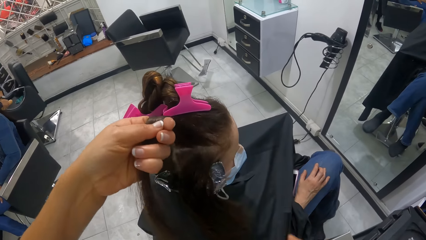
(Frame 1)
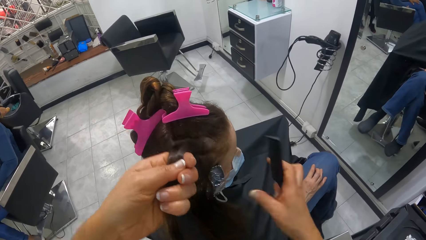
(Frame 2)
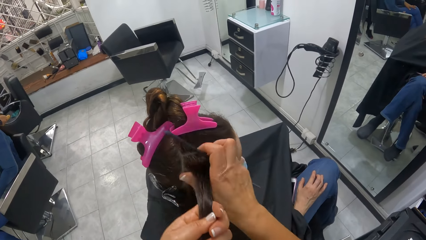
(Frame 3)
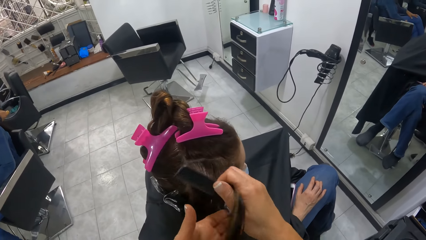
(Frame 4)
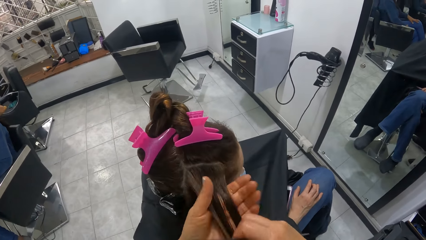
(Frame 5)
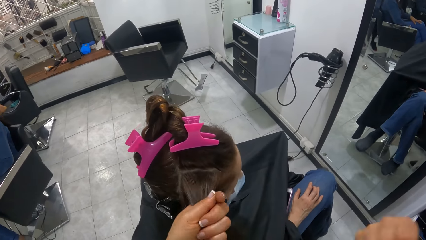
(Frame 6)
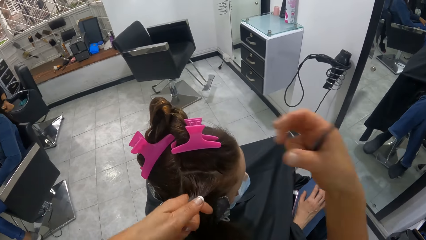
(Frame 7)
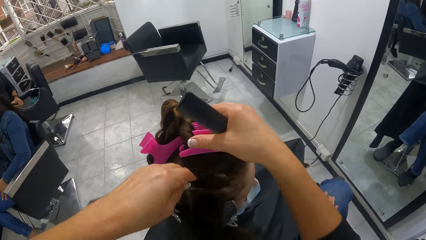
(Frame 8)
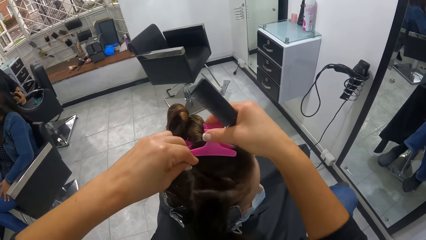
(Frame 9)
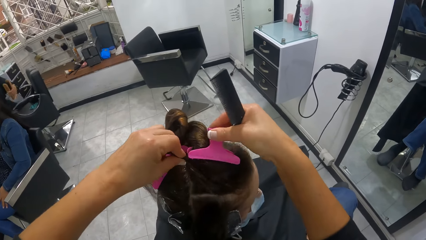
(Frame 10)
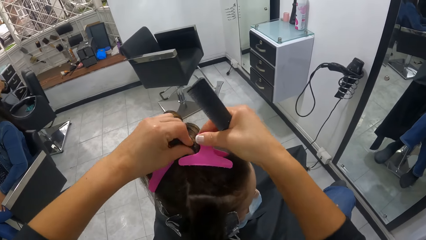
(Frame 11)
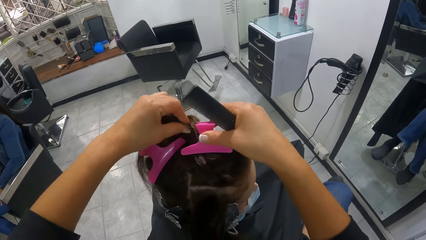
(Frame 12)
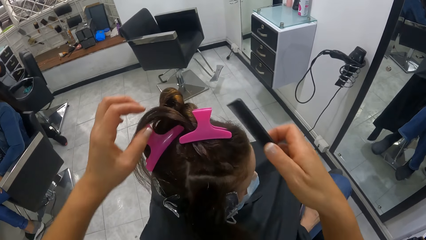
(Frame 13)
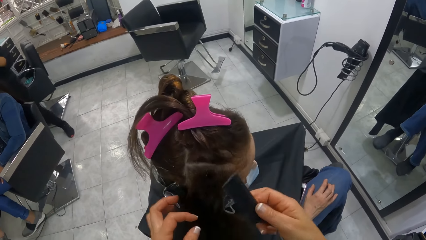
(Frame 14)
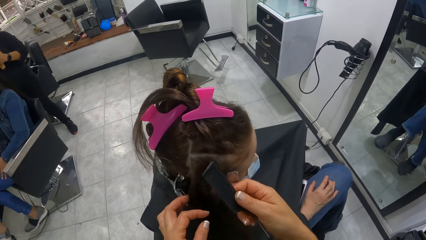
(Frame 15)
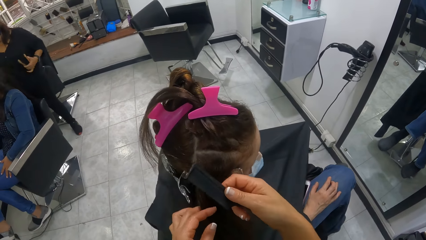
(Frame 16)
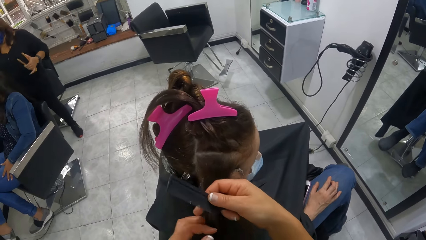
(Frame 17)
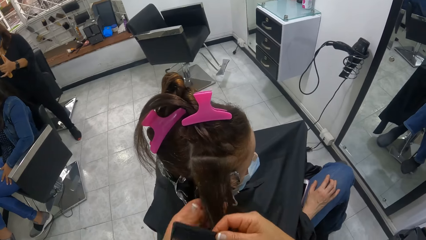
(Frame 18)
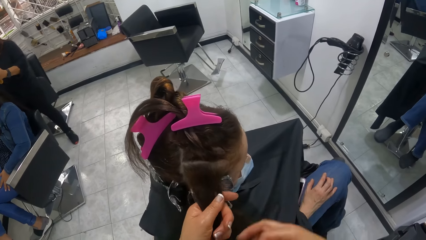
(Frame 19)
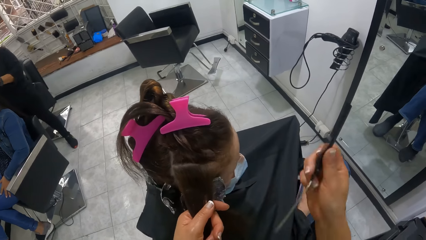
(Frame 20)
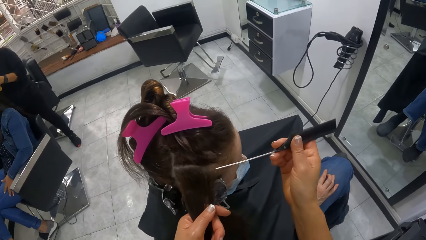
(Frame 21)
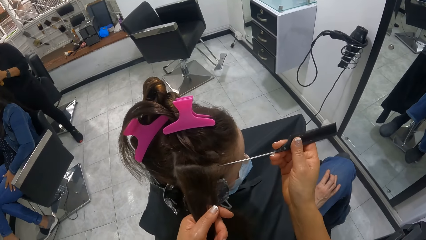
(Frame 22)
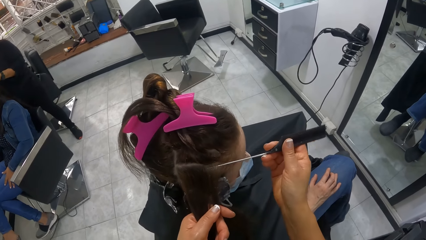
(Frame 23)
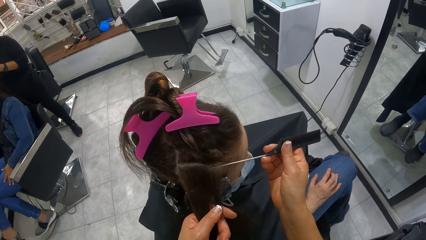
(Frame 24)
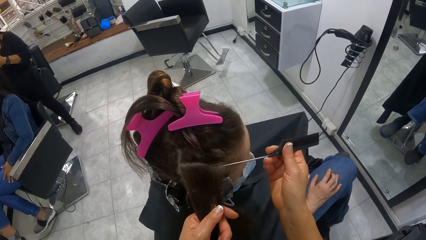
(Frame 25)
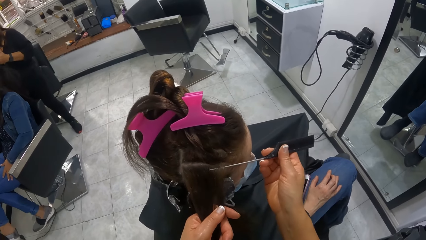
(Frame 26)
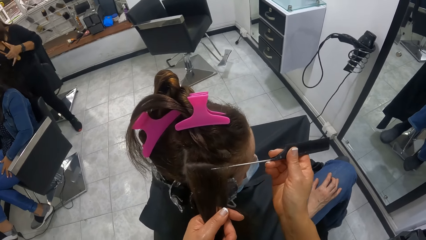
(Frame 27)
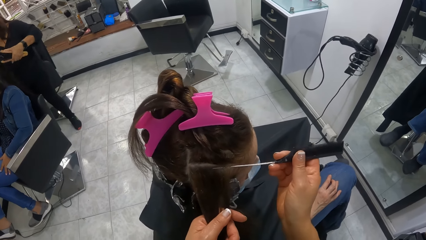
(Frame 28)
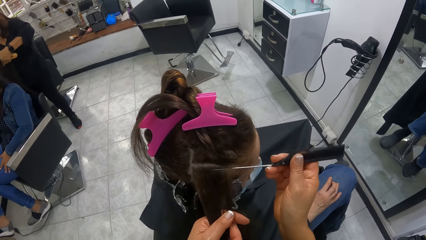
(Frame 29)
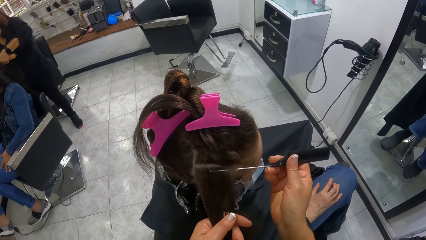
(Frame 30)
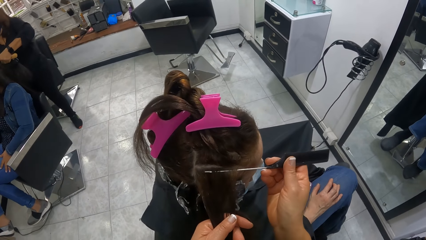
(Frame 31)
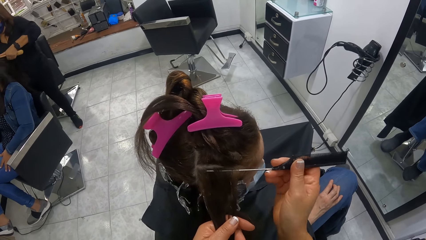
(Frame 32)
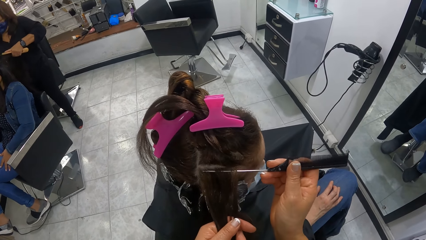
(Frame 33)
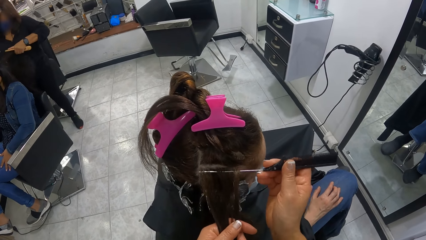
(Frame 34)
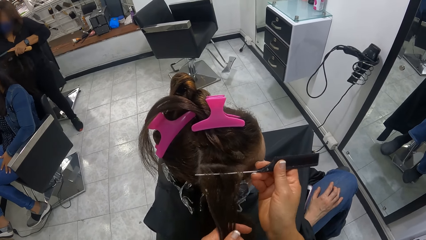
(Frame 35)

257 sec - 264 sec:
The camera wearer holds the hair of the woman with her right hand. She holds the hair of the woman with her left hand. She clips the hair of the woman in her left hand with the clip in her right hand. She holds the hair of the woman with her left hand. She holds the hair of the woman with her right hand. She holds the hair of the woman with her left hand. She parts the hair of the woman with the comb in her right hand.

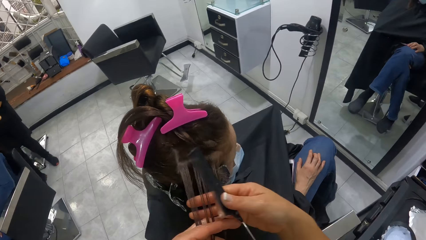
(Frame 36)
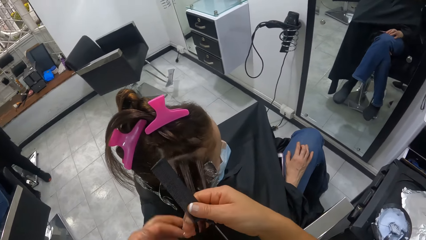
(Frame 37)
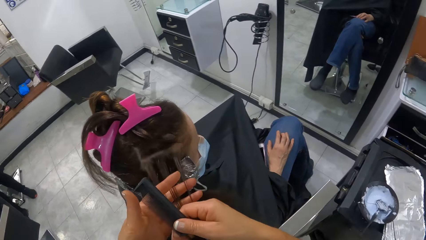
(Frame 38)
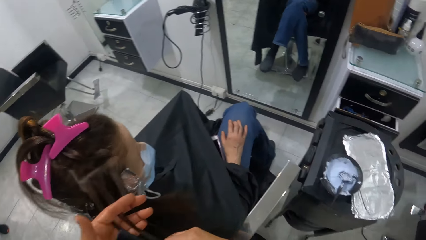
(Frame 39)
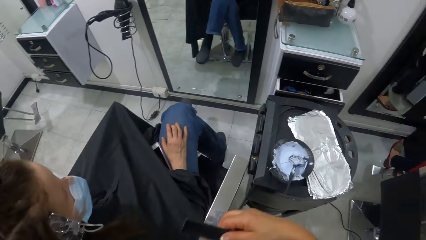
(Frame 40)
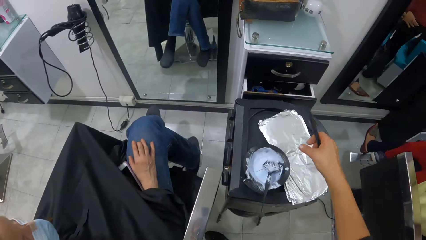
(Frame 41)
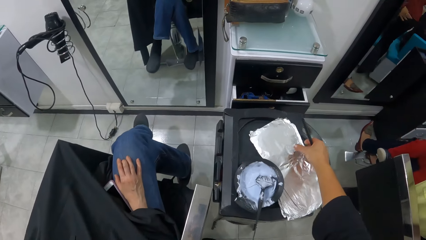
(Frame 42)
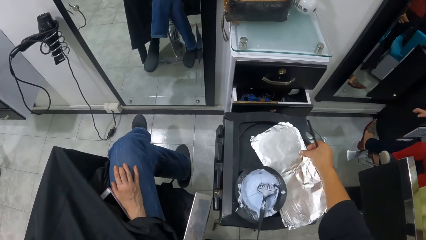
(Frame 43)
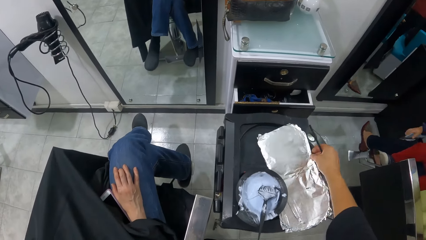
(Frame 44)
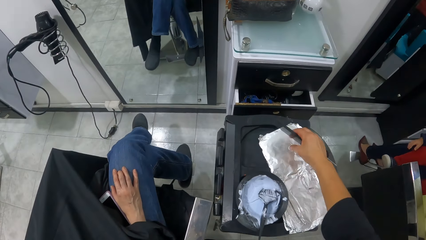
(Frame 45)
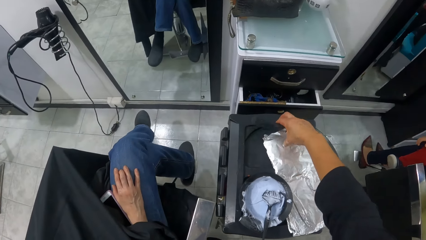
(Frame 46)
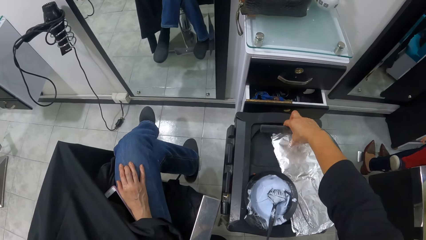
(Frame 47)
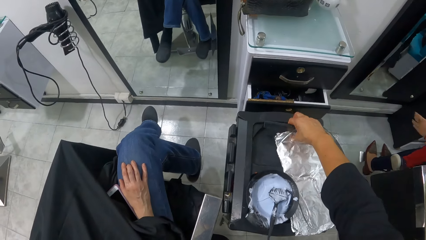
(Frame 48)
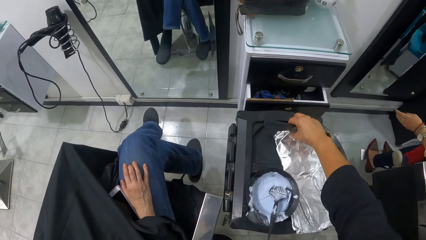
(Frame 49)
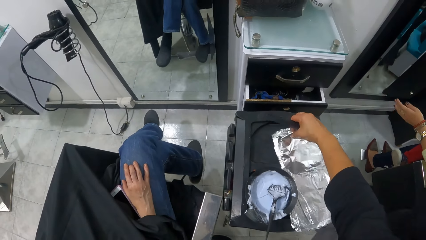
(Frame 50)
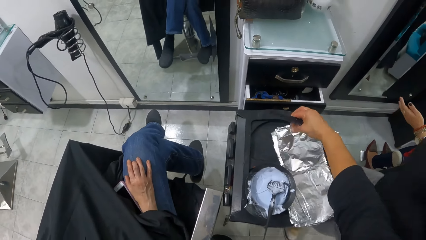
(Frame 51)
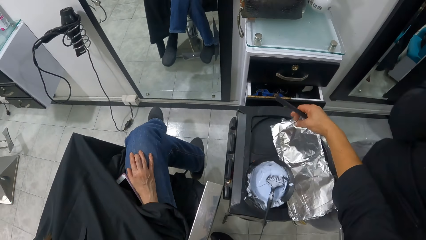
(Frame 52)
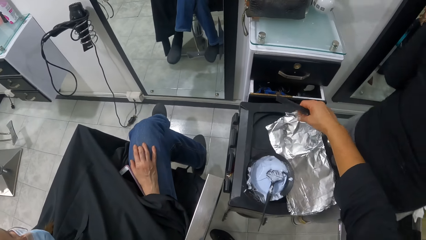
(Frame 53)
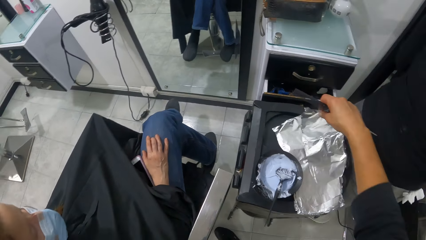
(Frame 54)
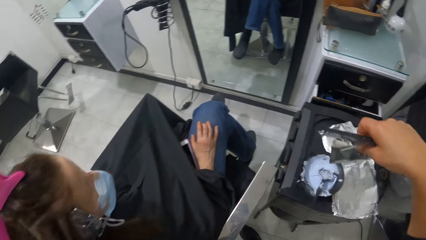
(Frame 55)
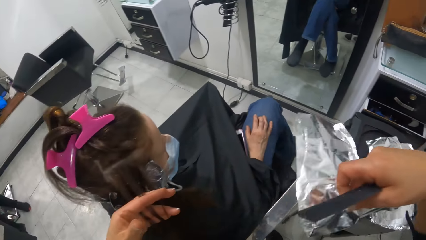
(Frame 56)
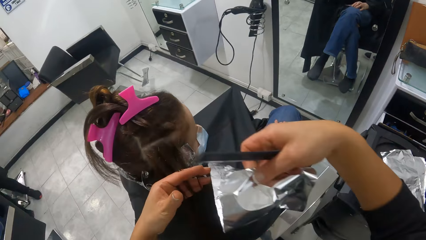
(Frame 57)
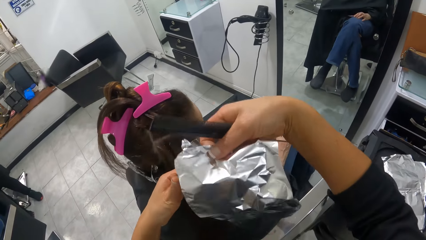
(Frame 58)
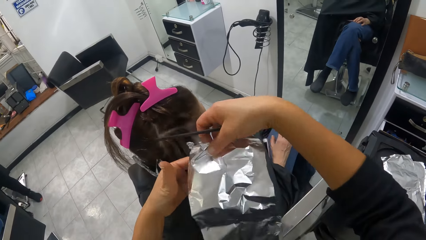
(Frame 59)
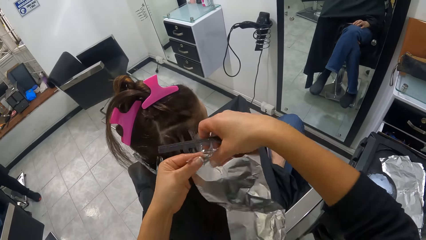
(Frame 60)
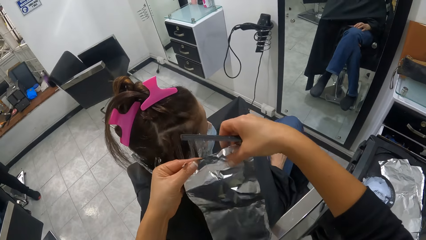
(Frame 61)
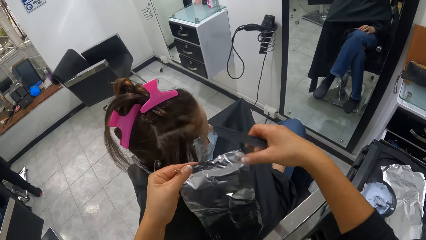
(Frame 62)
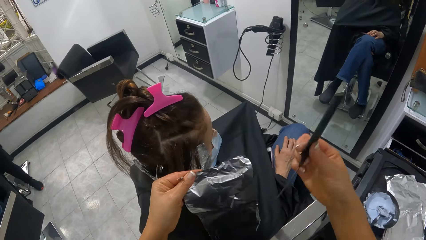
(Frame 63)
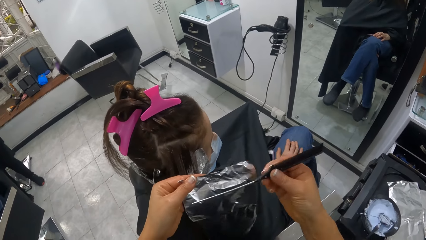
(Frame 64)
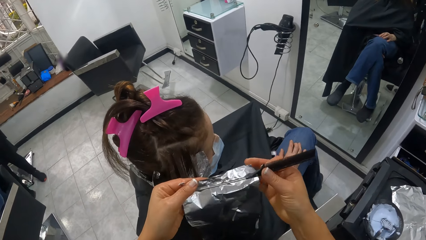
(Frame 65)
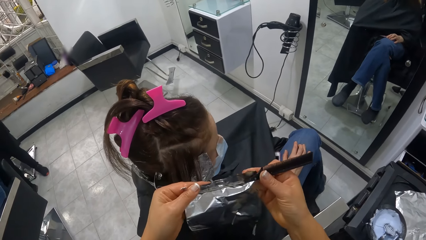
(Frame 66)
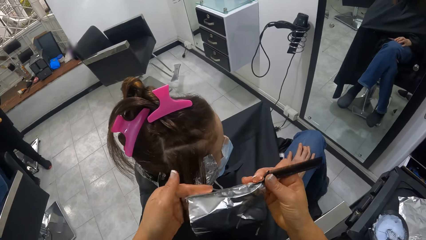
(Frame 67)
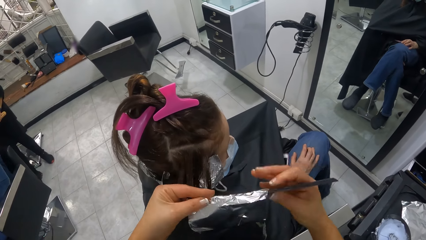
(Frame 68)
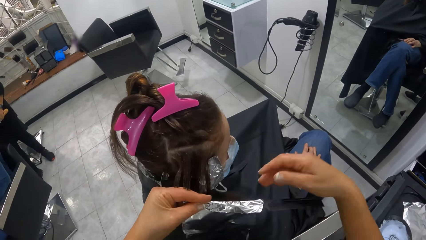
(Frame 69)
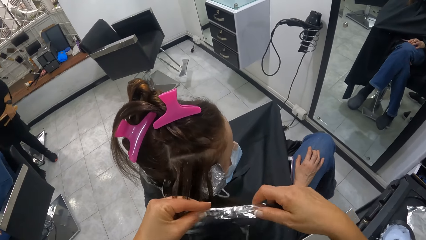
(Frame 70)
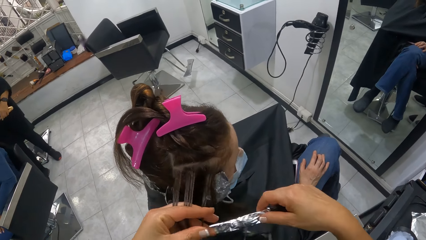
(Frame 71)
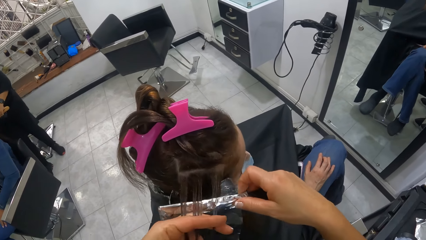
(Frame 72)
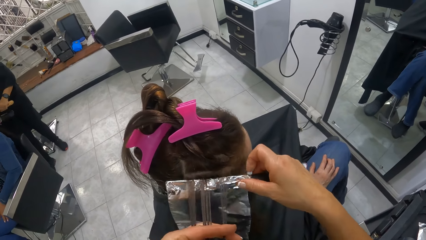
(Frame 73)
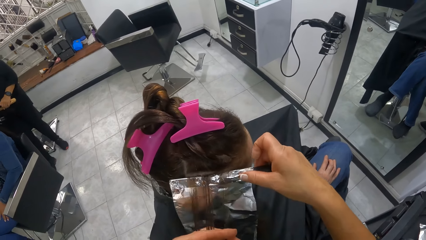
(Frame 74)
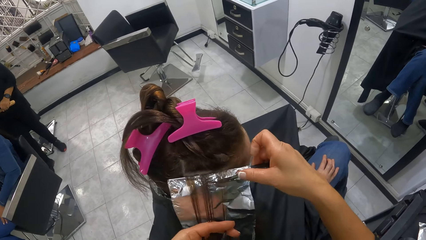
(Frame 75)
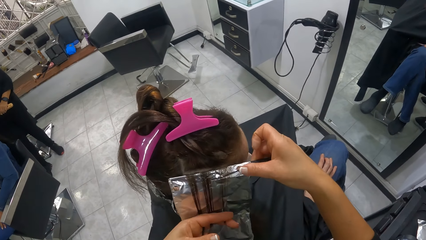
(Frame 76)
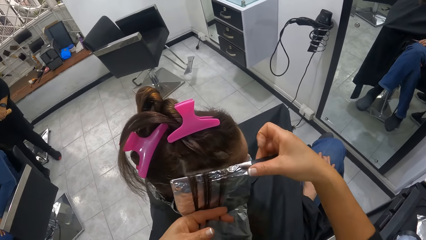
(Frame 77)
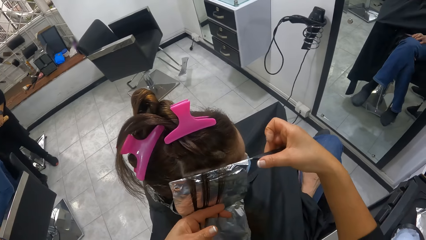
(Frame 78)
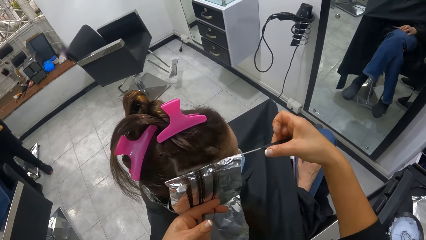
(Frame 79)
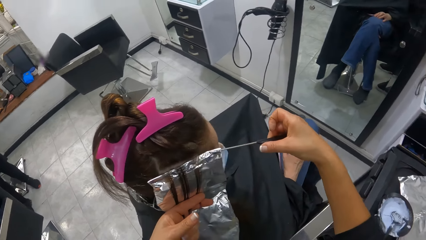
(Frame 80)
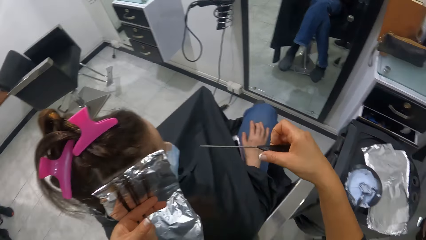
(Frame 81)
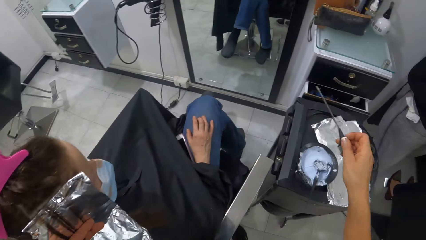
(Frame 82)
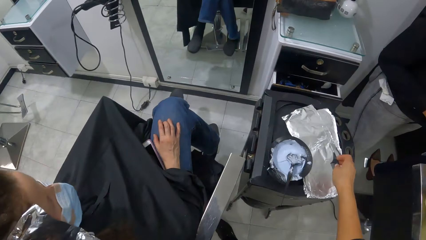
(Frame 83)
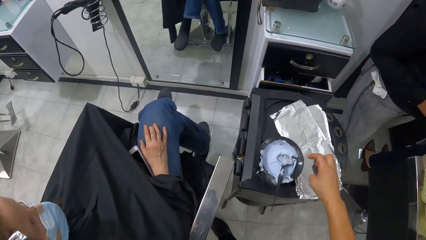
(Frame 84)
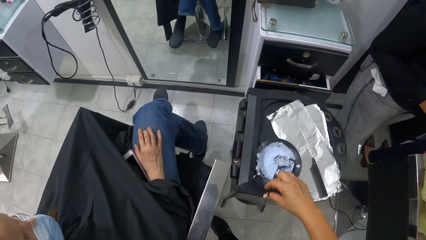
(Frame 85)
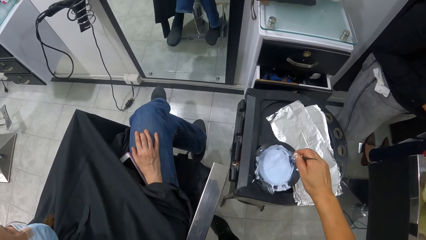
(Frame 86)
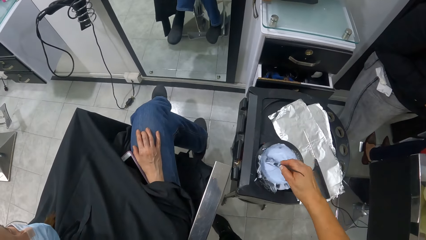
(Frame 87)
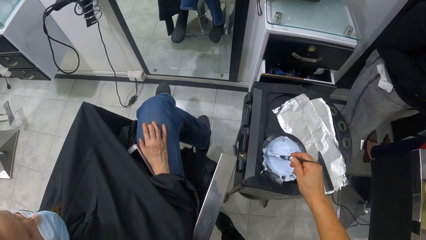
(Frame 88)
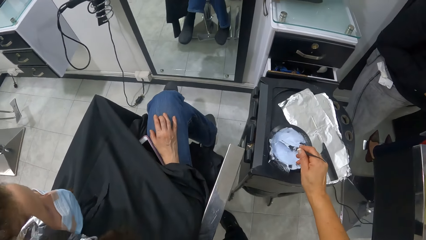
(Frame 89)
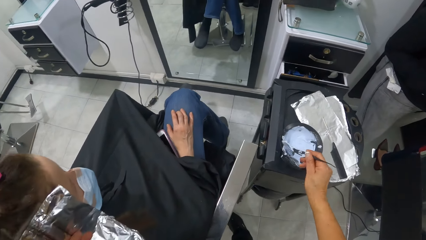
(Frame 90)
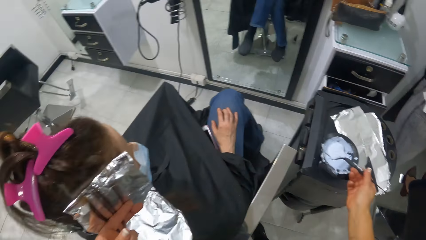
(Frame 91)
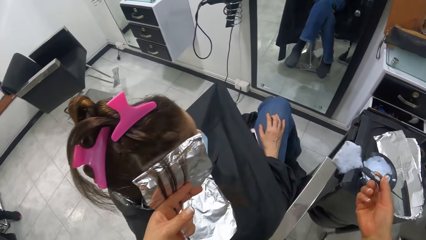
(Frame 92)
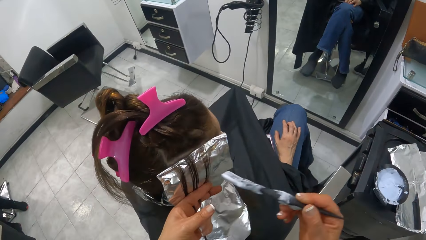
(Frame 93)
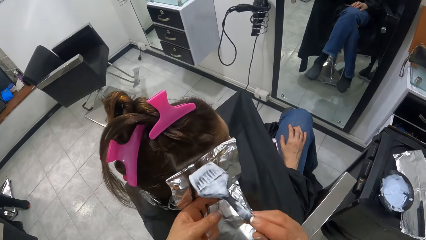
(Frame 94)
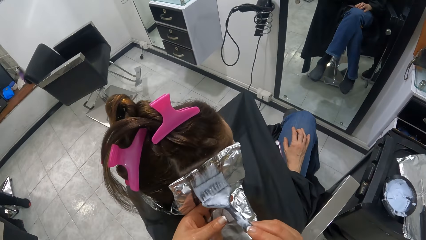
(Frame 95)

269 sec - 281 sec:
The camera wearer holds the hair of the woman with her right hand. She holds the hair of the woman with her left hand. She picks an aluminum foil from the table with her right hand. She holds the aluminum foil with both hands. She holds the aluminum foil with her left hand. She wraps the comb in her right hand with the aluminum foil in her left hand. She places the aluminum foil in the comb in her right hand on the head of the woman. She removes the comb from the aluminum foil on the head of the woman. She places the comb in her right hand on the table. She picks the brush from the bowl containing the cream on the table with her right hand. She stirs the hair detergent with the comb.
